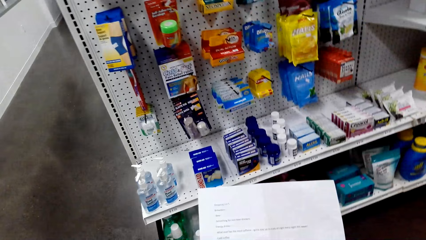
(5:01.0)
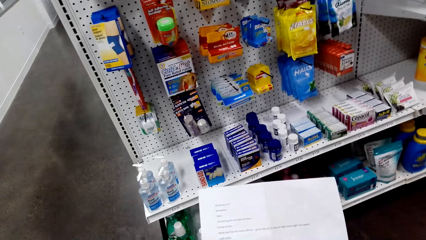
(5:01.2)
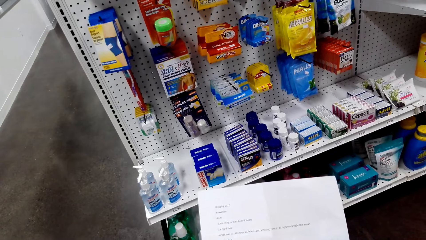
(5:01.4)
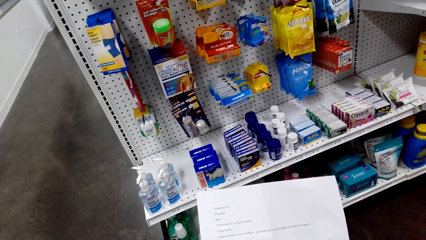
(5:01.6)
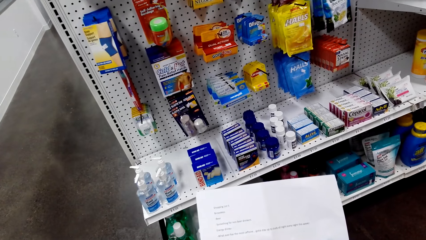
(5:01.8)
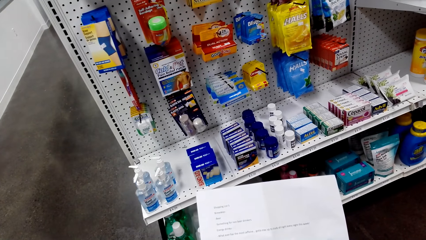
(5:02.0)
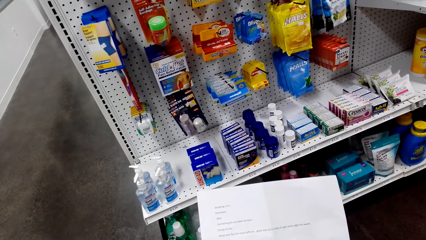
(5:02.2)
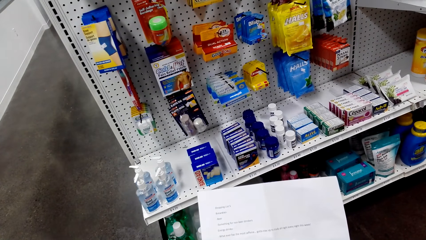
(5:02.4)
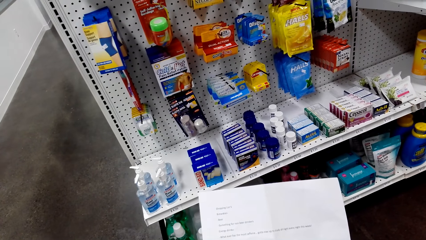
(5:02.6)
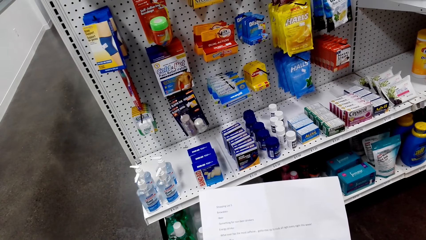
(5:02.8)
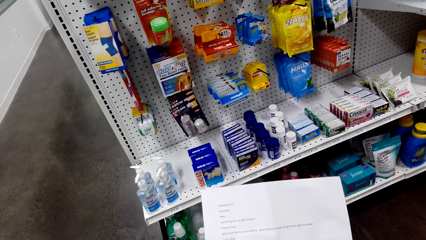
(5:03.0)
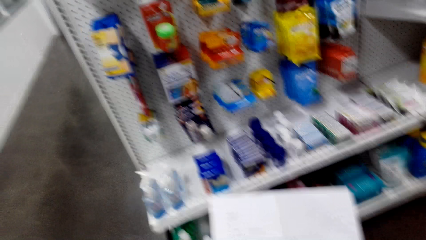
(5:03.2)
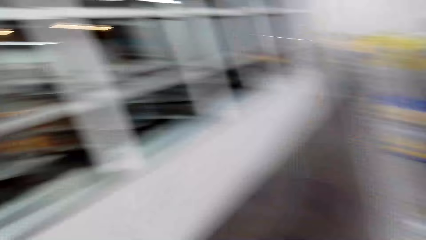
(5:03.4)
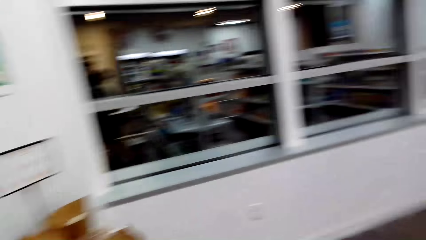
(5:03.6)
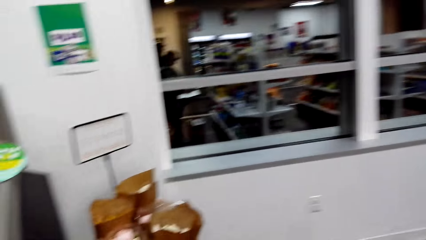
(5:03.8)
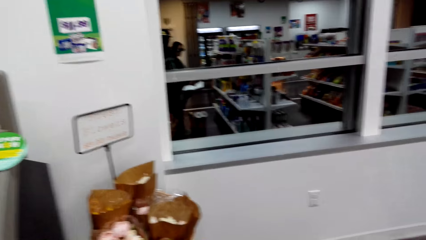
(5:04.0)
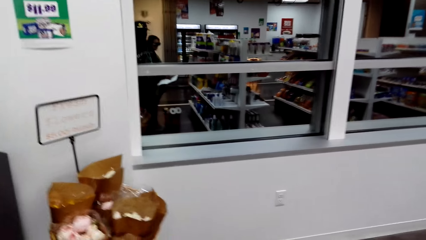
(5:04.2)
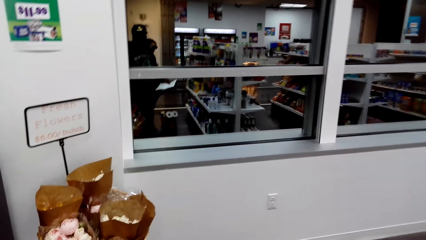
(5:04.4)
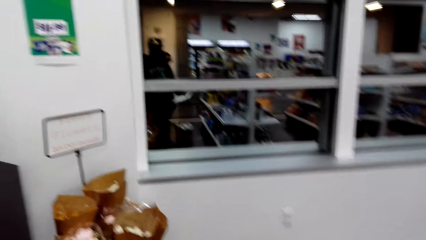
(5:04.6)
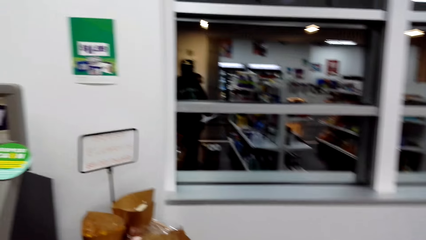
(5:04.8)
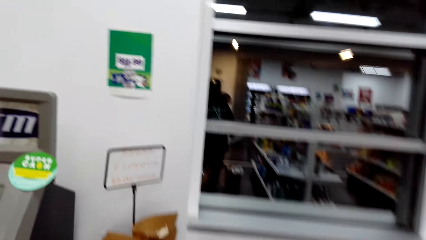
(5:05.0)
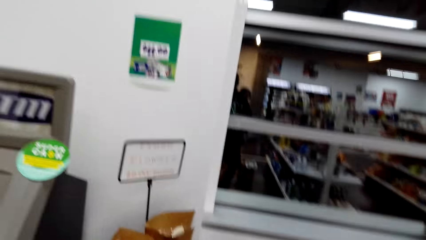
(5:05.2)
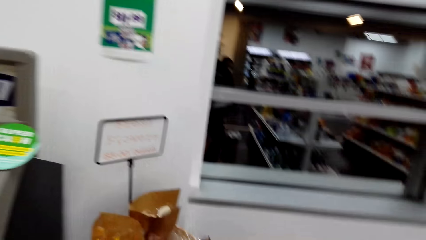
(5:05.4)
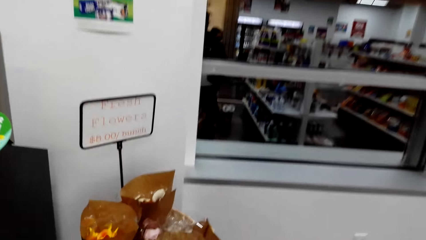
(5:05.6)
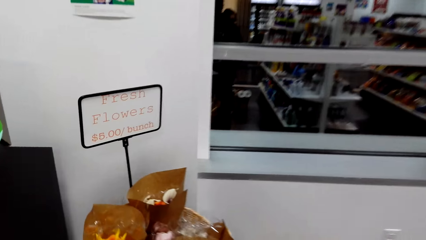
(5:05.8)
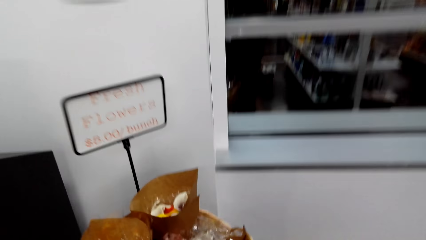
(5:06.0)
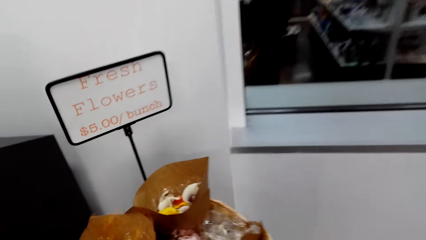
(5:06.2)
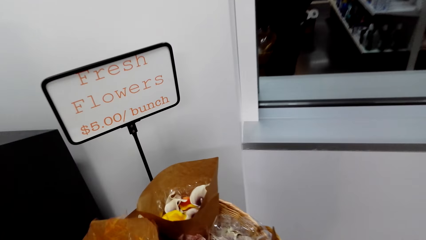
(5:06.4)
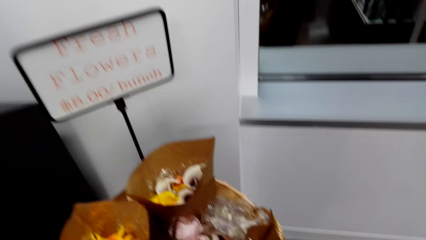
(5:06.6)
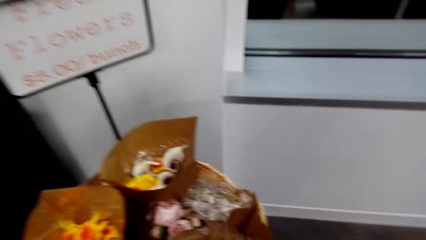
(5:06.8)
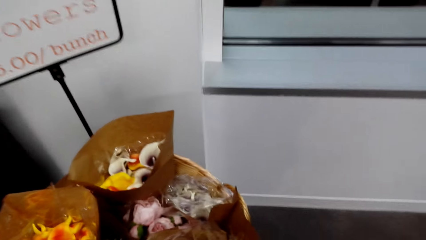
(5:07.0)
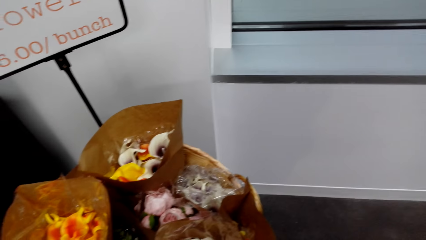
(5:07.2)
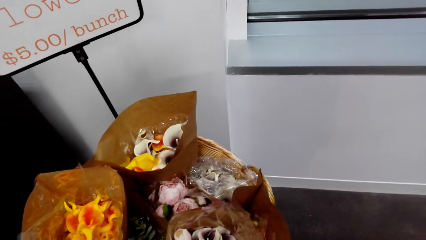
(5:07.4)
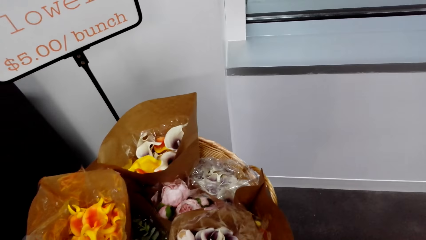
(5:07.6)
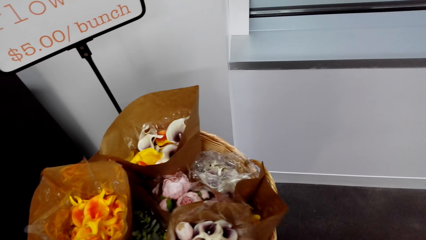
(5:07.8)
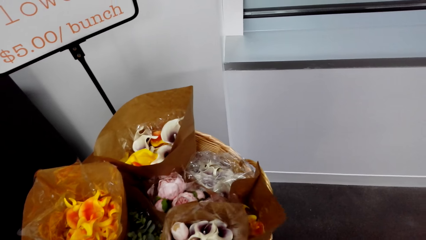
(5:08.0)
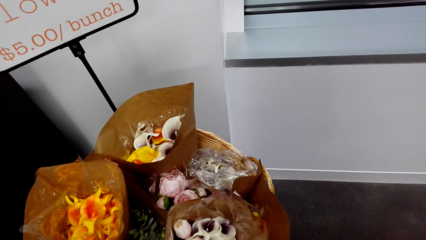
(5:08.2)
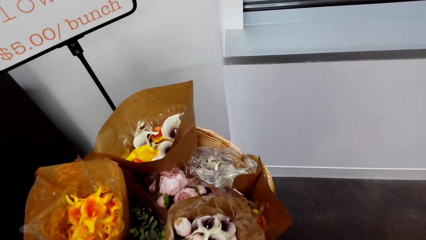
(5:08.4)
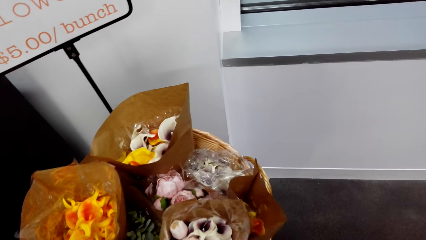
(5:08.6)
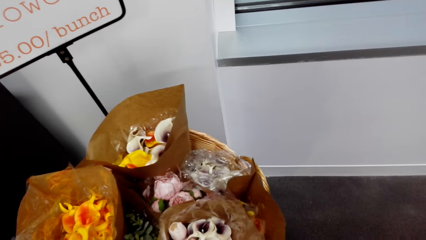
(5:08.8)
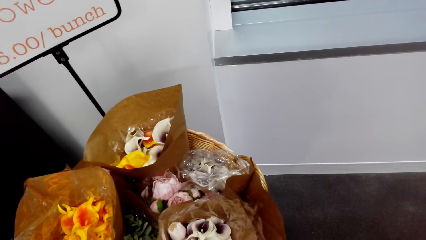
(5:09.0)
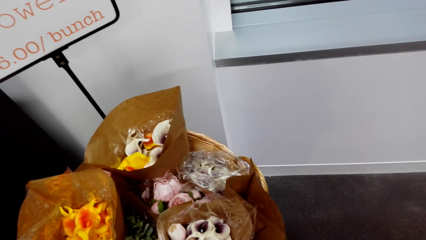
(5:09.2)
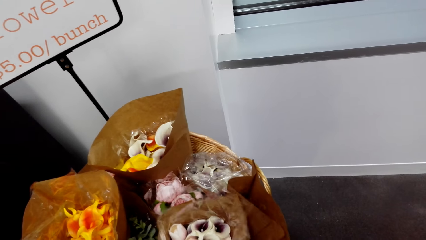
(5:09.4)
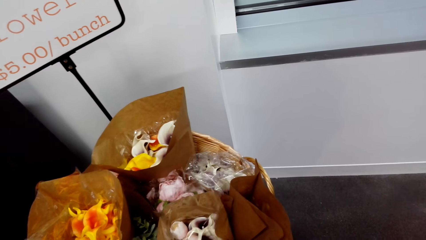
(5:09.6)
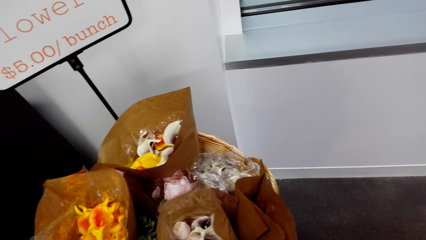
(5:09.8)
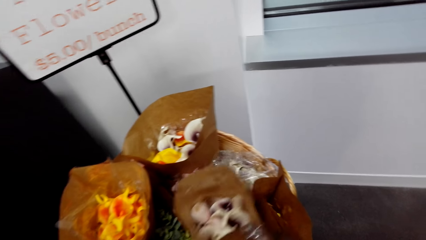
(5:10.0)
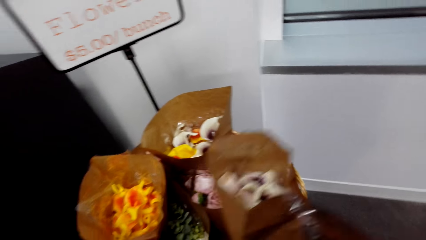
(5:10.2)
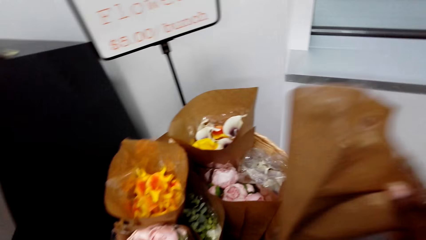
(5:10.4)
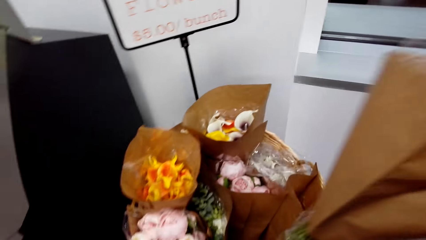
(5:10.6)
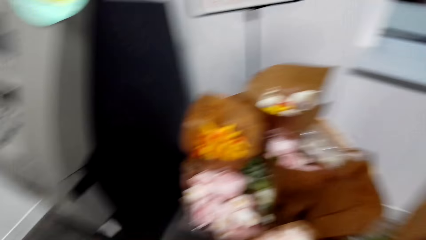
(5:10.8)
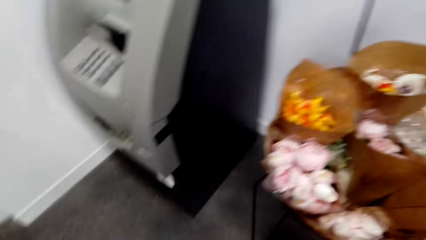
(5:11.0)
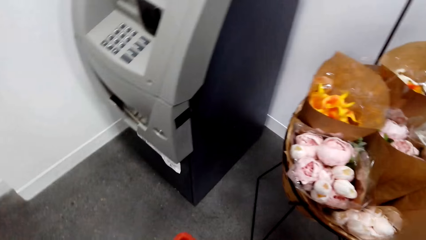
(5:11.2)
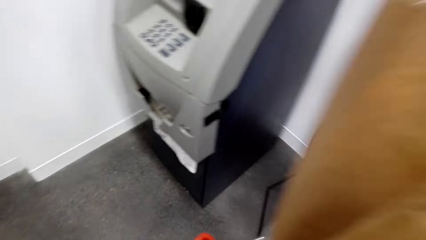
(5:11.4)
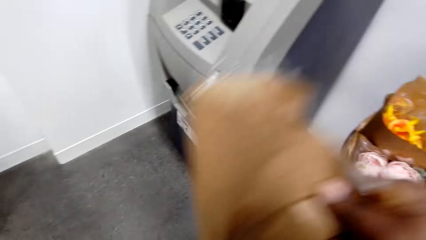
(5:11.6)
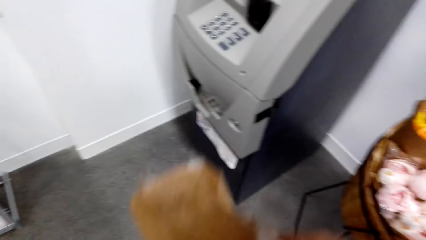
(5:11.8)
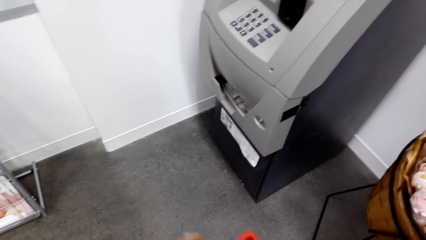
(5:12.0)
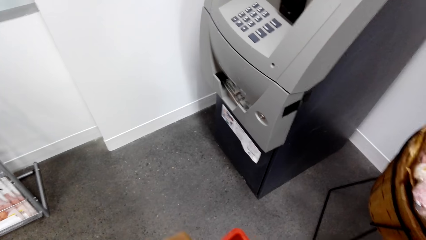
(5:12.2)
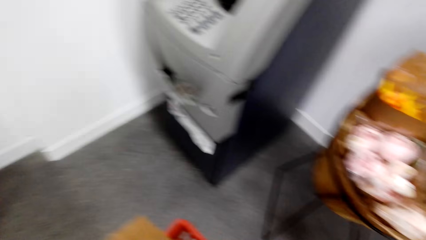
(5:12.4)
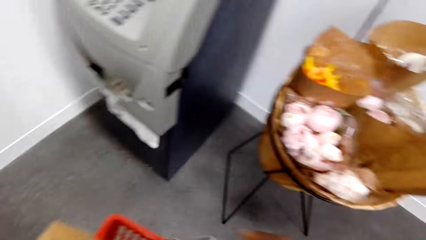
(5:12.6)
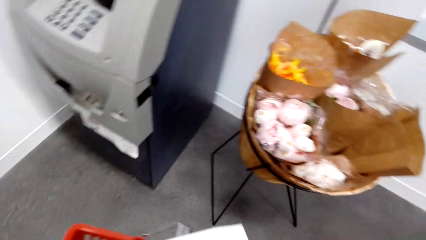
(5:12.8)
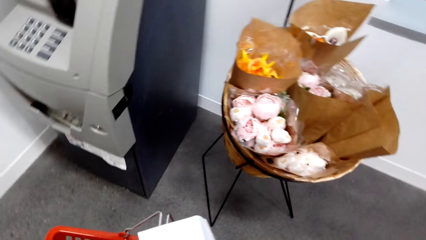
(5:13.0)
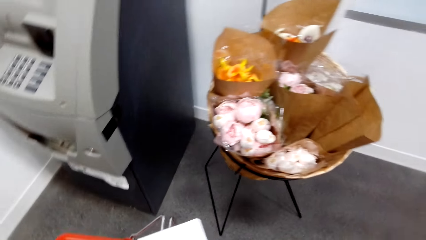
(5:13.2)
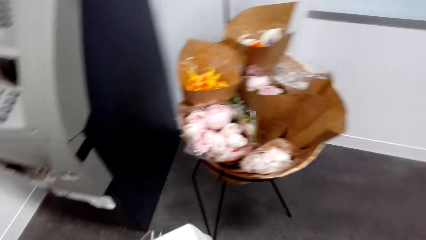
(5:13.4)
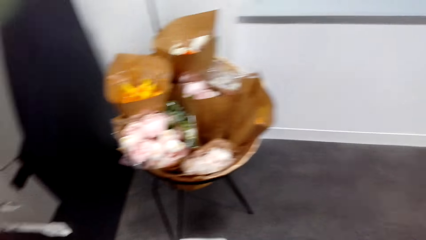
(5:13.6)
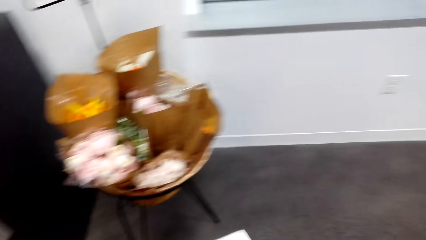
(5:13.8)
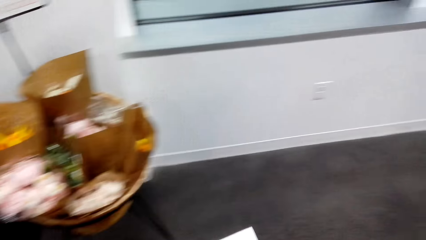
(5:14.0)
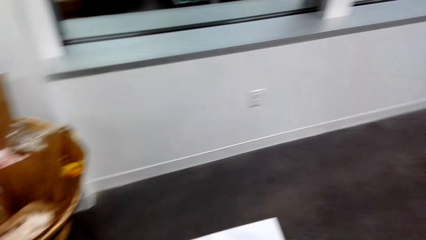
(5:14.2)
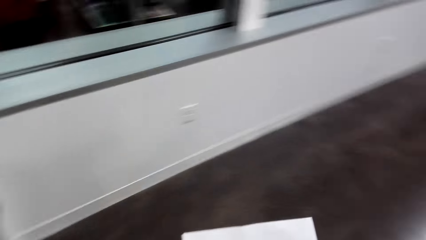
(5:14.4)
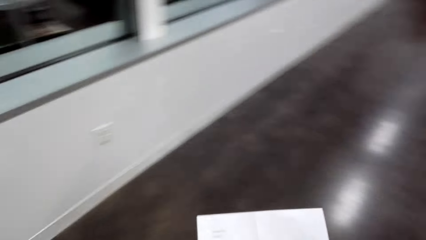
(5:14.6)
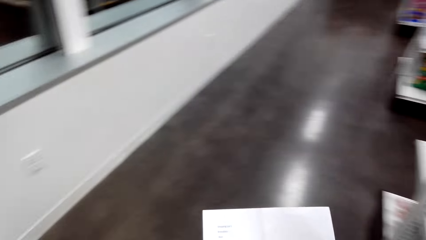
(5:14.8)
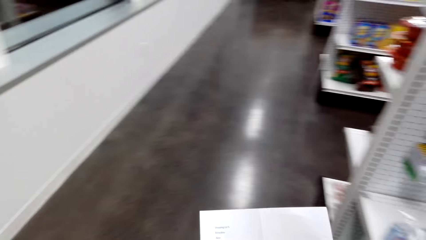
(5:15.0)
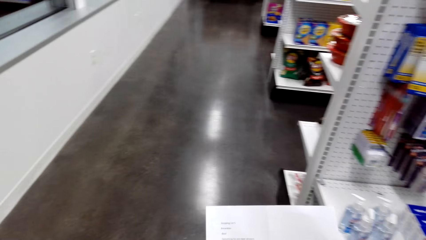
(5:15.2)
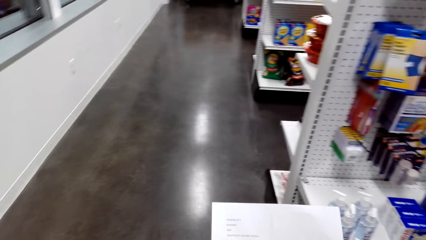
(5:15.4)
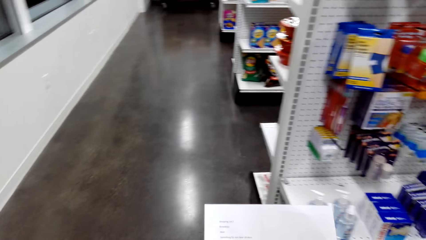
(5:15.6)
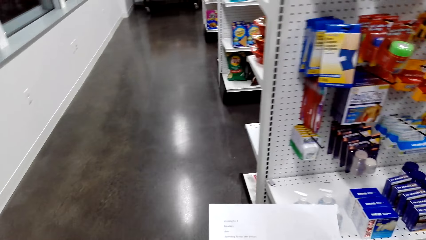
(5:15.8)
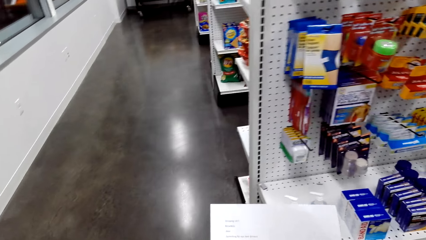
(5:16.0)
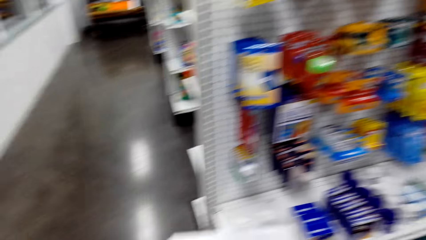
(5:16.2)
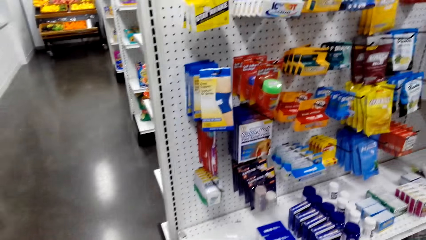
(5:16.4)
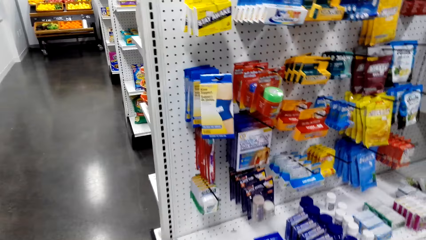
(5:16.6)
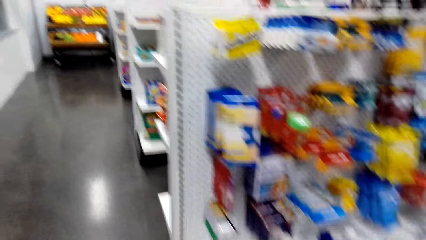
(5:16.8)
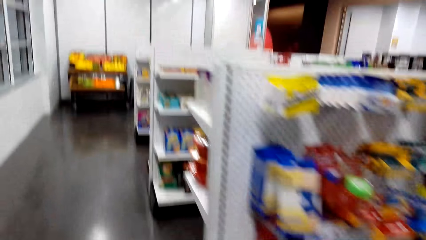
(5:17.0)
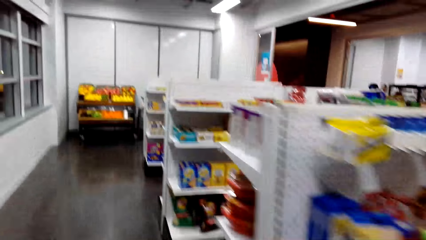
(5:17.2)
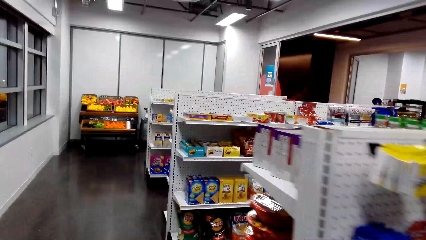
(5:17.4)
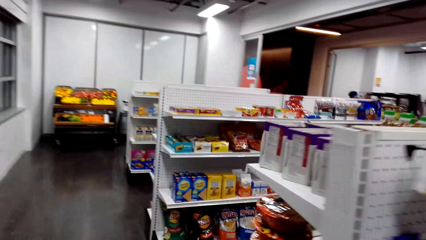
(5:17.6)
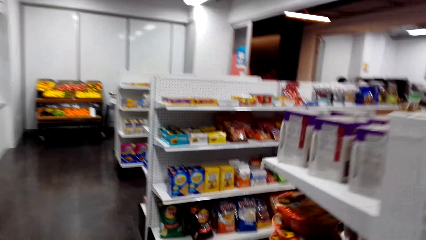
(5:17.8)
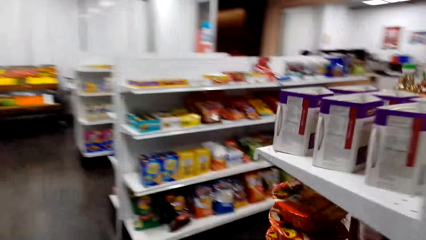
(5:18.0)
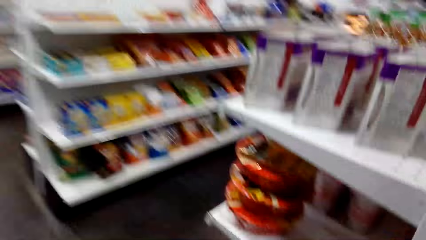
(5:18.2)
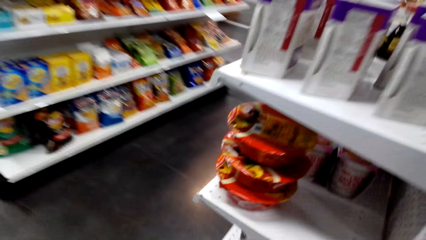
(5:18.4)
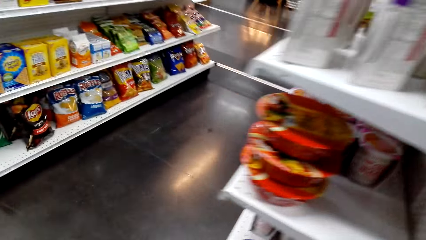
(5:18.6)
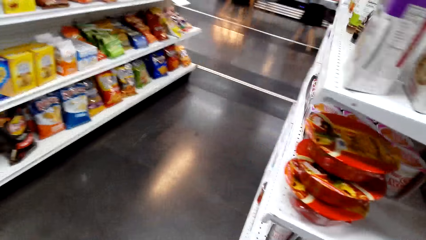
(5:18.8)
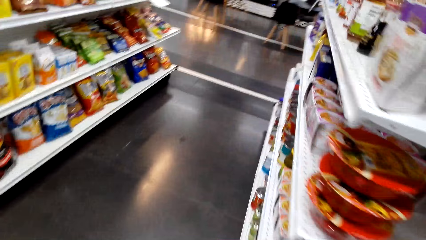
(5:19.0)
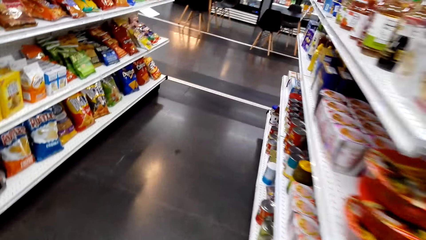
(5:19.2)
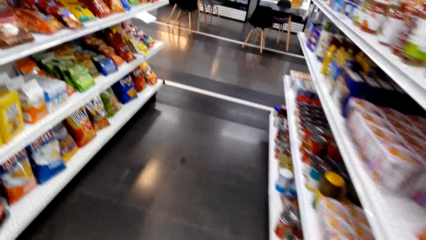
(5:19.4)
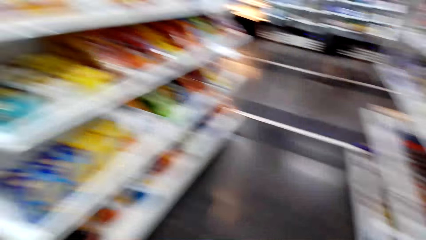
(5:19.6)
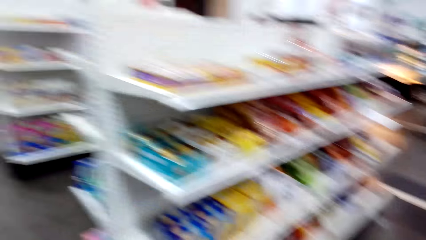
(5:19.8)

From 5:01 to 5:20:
The camera wearer walks in the supermarket. They pick the flowers and place the flowers in the shopping basket. They walk in the supermarket. They walk.
